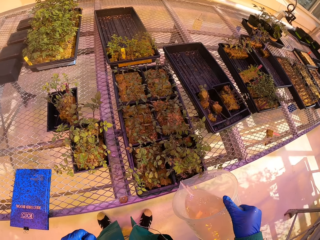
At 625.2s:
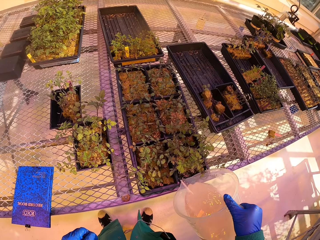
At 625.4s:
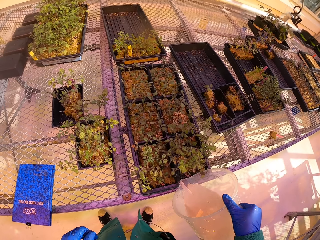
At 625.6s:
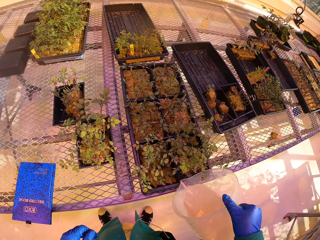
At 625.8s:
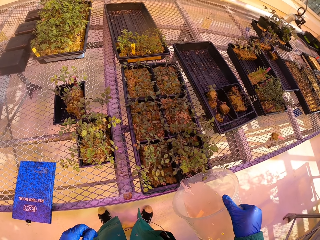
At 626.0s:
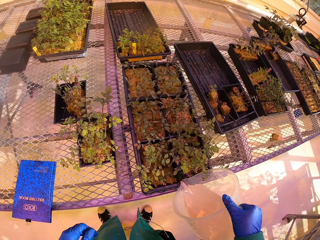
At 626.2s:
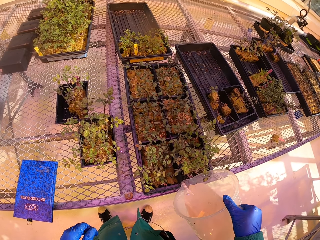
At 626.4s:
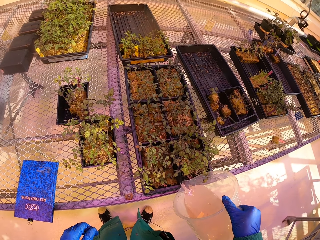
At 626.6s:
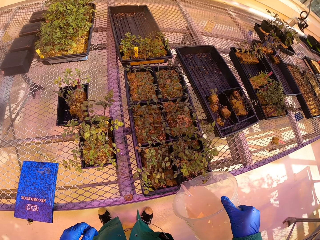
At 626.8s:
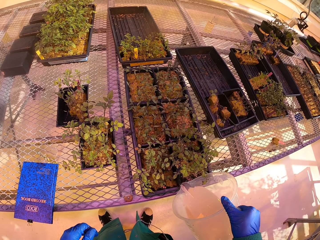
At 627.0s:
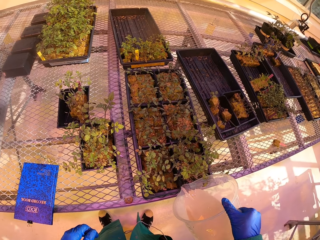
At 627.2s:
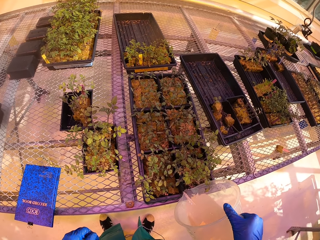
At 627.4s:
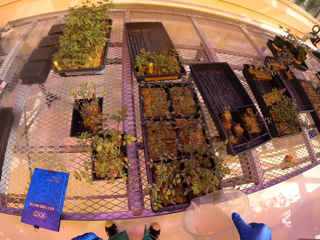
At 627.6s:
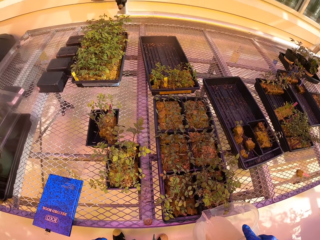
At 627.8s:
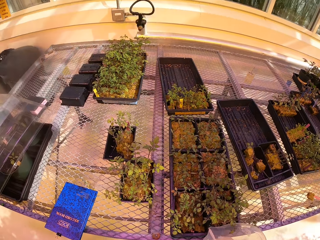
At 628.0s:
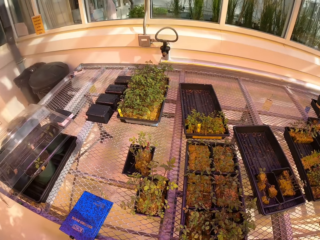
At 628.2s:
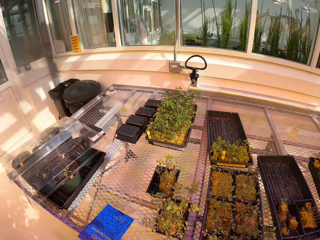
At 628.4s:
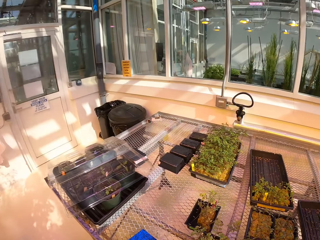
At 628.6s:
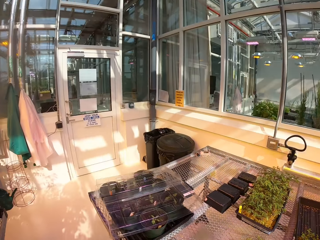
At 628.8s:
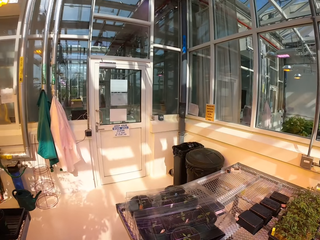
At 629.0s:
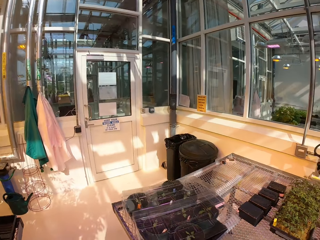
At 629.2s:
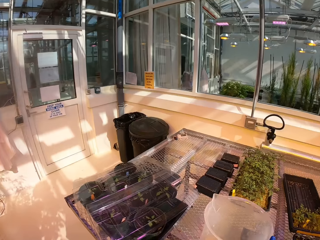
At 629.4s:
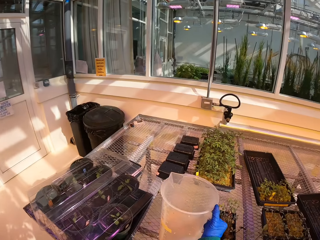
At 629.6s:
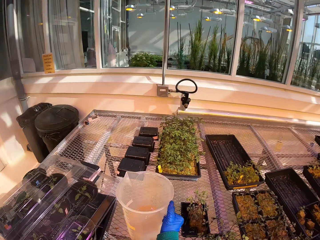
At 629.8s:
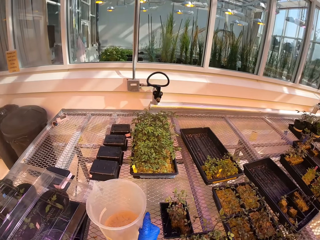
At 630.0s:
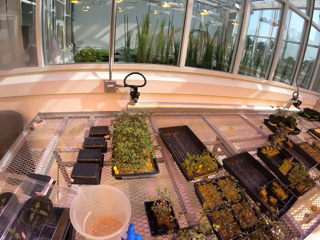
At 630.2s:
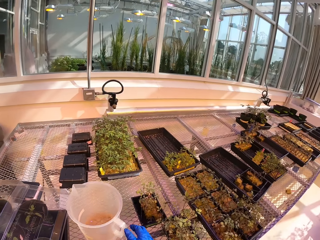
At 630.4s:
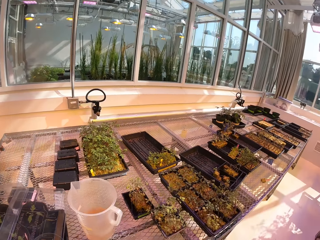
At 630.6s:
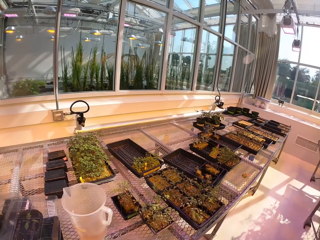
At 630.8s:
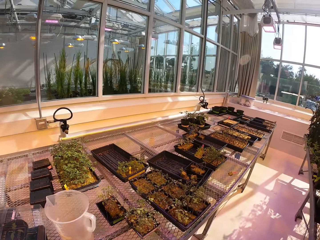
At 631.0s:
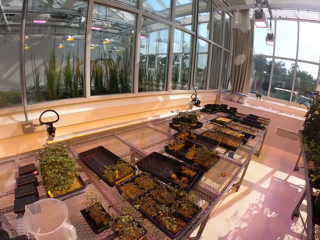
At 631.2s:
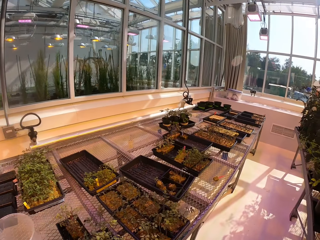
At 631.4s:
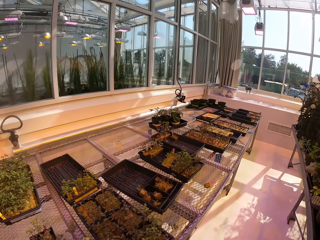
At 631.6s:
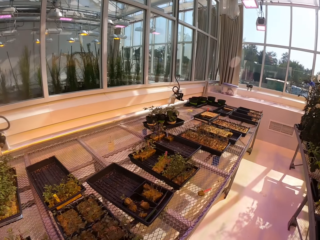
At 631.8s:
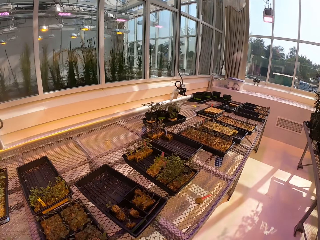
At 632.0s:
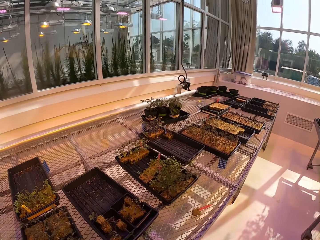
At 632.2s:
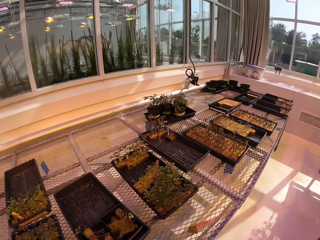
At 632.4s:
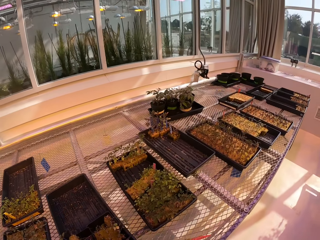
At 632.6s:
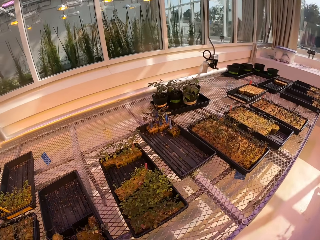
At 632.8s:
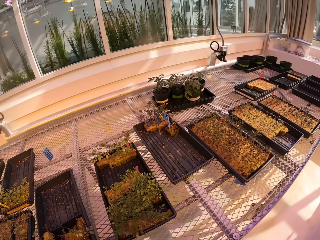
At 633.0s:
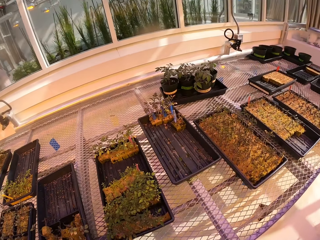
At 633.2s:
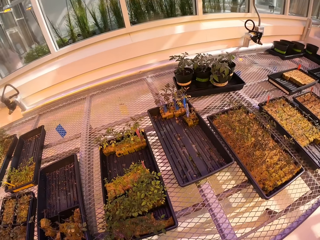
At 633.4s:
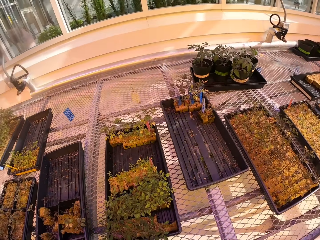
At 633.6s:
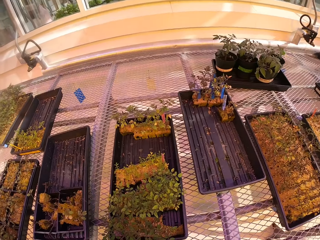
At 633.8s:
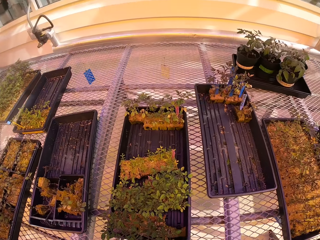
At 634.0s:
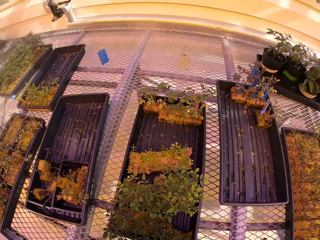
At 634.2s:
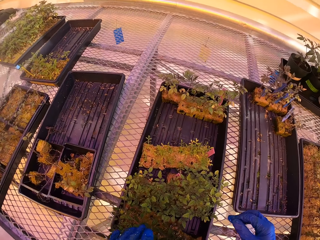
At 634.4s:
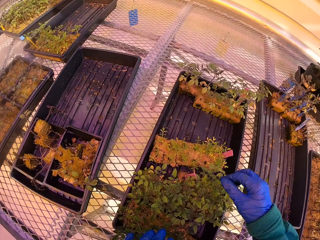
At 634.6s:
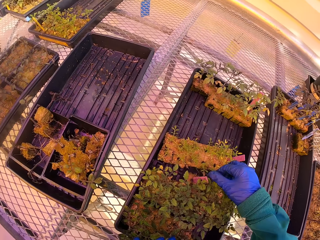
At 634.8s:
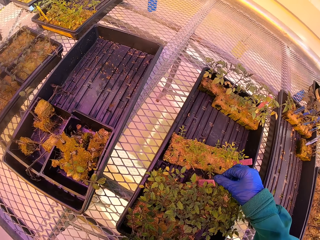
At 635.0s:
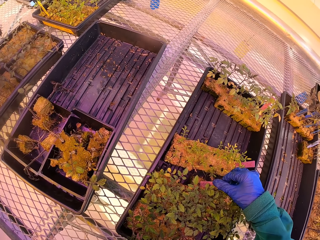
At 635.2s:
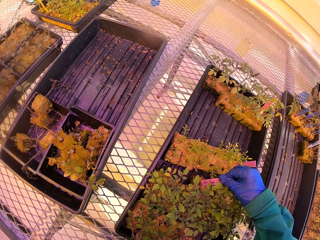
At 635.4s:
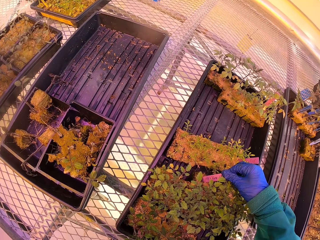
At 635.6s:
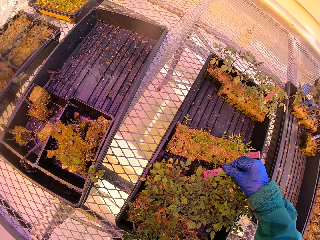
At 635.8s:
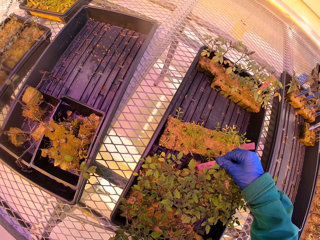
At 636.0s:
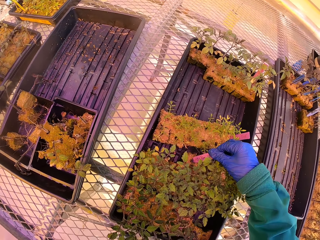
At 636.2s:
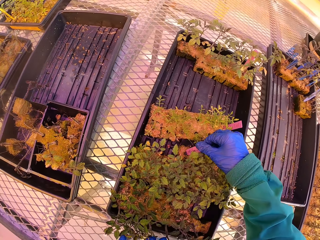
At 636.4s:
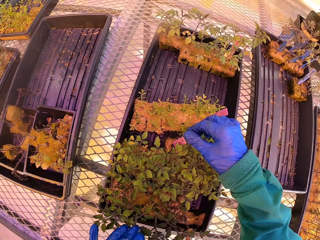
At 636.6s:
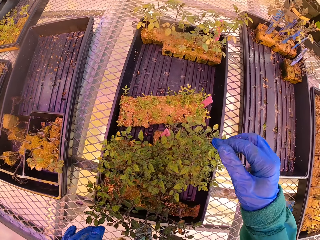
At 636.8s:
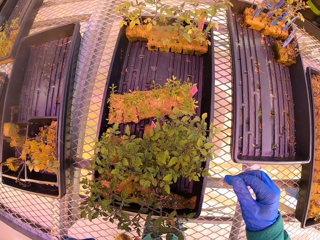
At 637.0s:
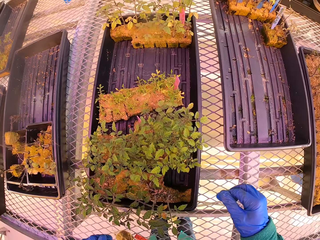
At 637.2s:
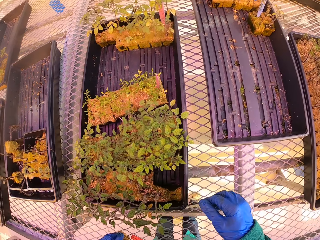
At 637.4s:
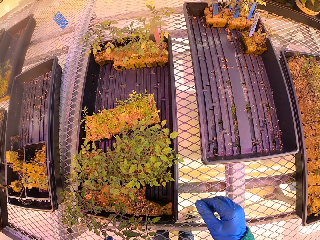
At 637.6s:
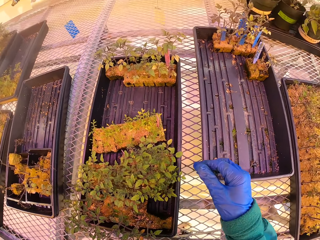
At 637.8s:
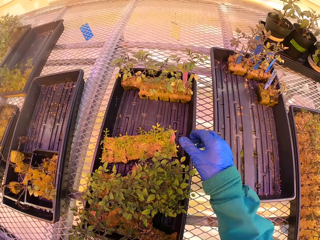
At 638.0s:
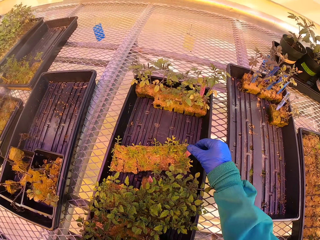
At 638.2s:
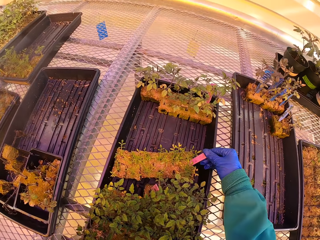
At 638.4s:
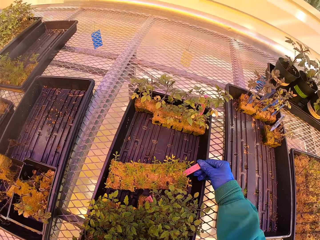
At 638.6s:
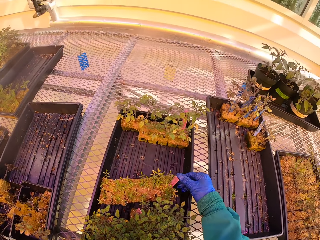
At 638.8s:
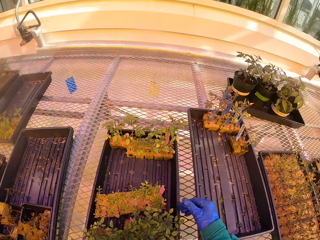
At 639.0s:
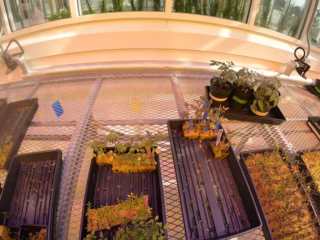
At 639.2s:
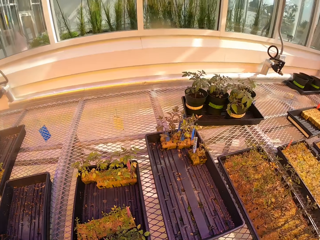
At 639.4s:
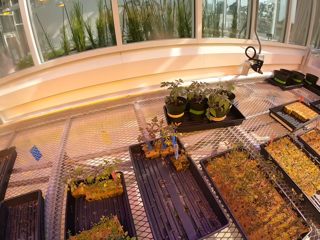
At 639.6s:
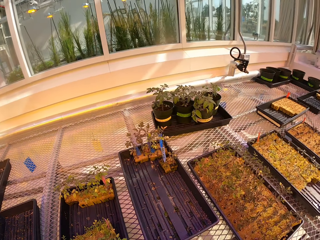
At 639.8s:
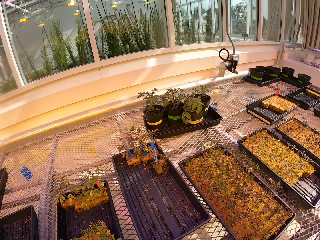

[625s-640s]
The camera wearer pours fertilizer into the tray. They pour water in the flower basin. They drop the jar of fertilizer. They walk around. They touch the tags of the plants. They check the tags.

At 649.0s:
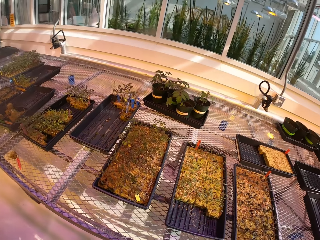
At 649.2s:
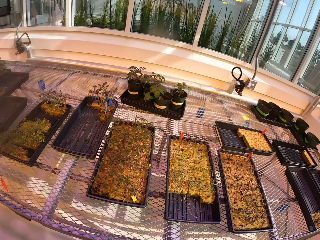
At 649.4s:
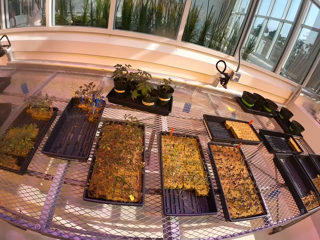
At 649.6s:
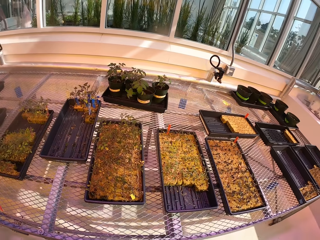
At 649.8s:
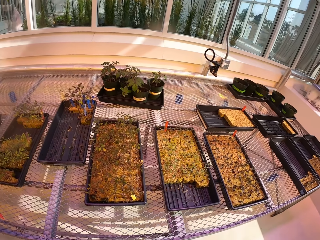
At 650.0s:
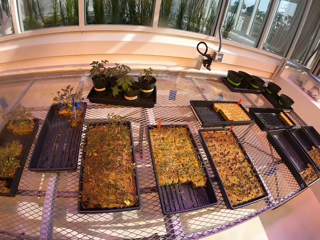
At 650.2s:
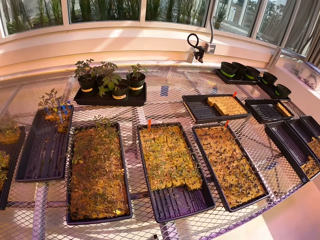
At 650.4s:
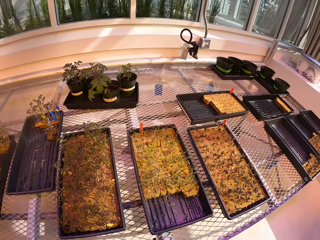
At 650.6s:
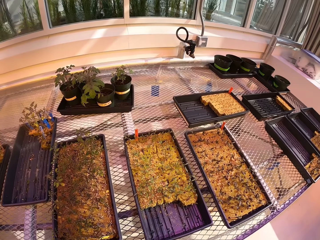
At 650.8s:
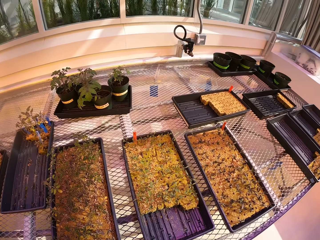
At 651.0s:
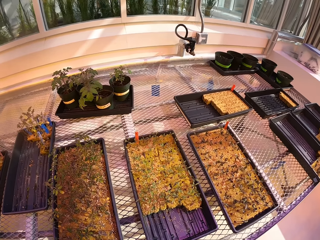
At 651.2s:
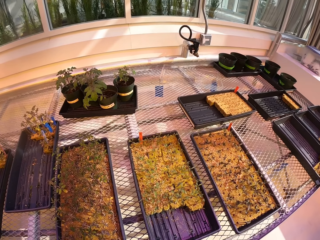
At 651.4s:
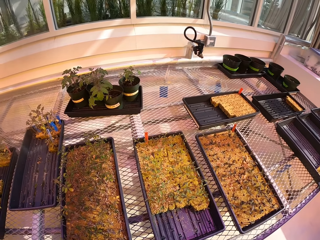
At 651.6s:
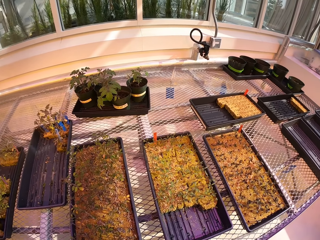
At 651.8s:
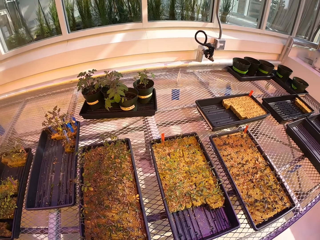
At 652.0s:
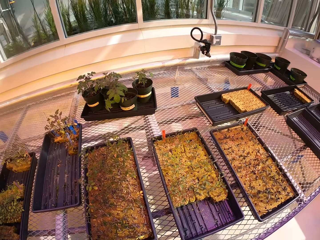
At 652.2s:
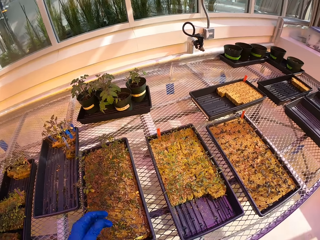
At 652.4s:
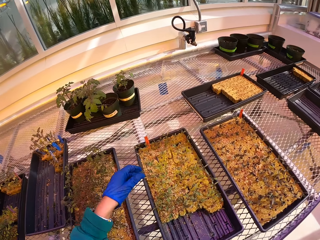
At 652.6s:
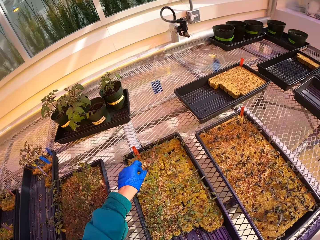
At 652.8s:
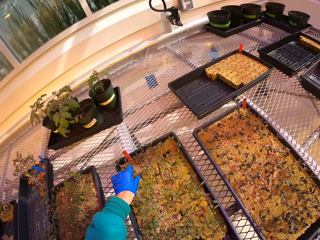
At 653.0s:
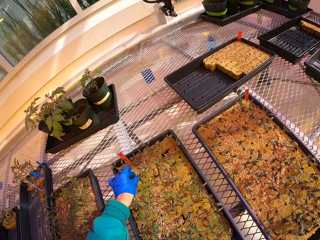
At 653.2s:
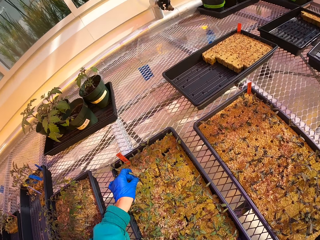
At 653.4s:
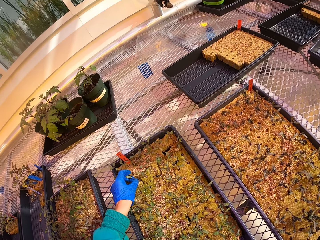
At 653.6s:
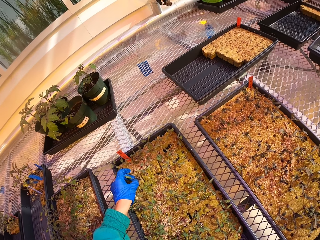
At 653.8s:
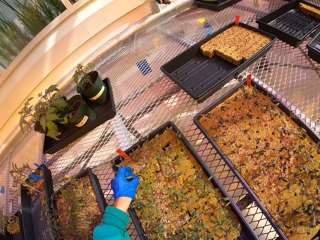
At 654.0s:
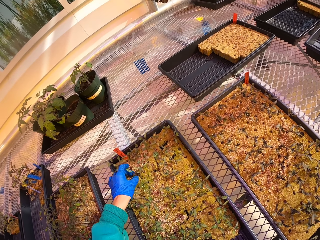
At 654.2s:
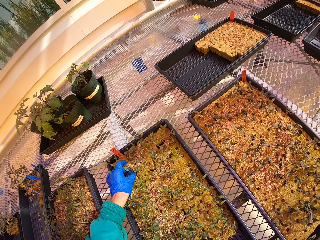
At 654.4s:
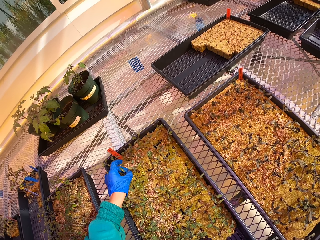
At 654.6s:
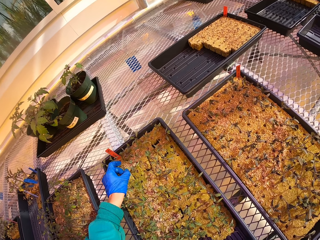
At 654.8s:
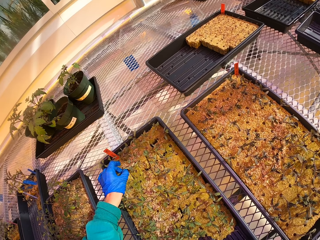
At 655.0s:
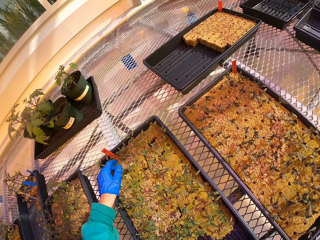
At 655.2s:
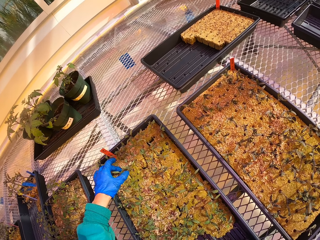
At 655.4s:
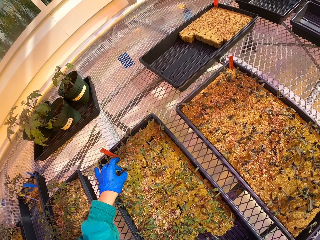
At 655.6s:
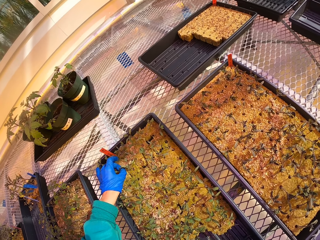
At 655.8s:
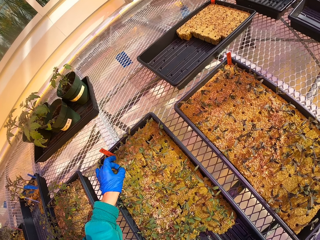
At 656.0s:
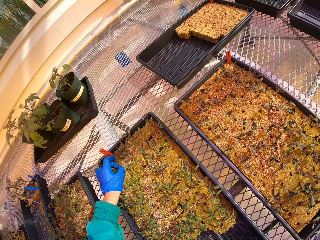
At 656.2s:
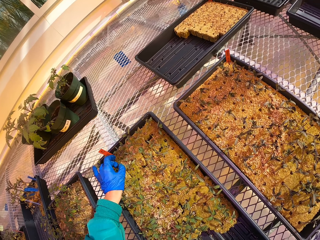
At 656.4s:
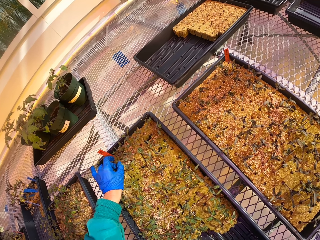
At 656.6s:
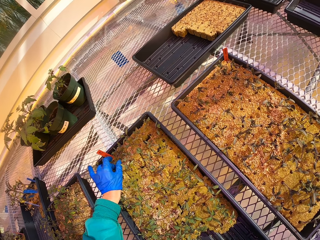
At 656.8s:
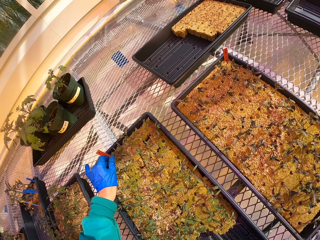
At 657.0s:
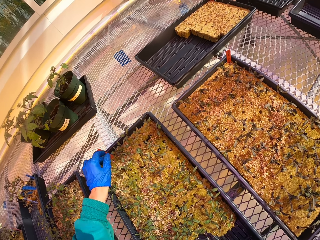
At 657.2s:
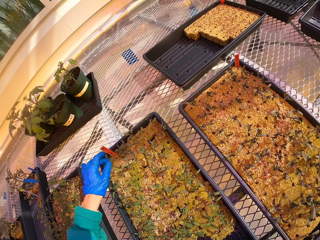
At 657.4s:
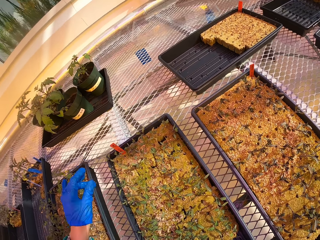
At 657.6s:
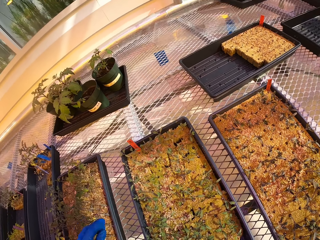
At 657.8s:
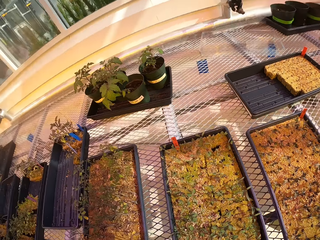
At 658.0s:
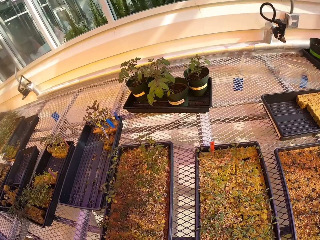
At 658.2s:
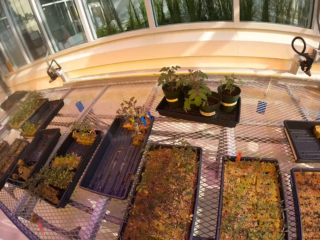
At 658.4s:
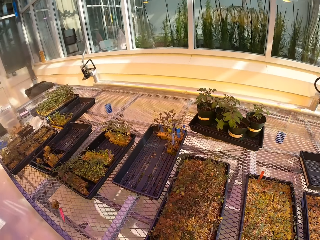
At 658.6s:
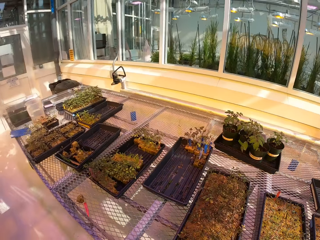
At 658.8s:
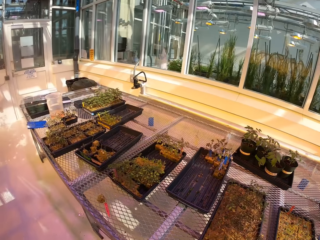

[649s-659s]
The camera wearer walks around. They adjust a plant. They check on the flowers.
